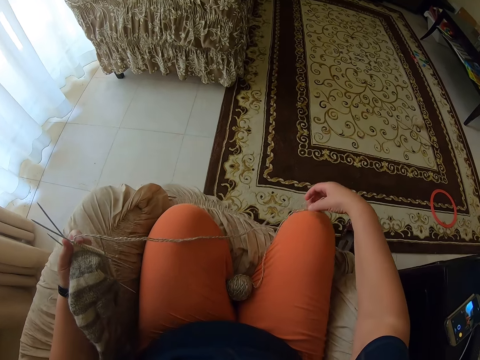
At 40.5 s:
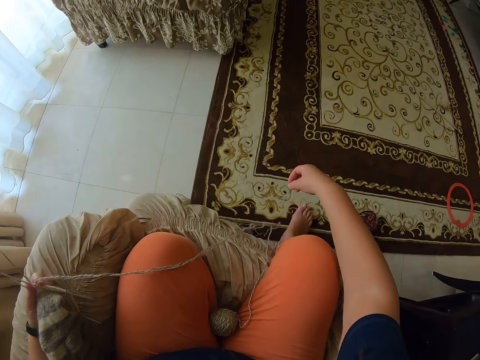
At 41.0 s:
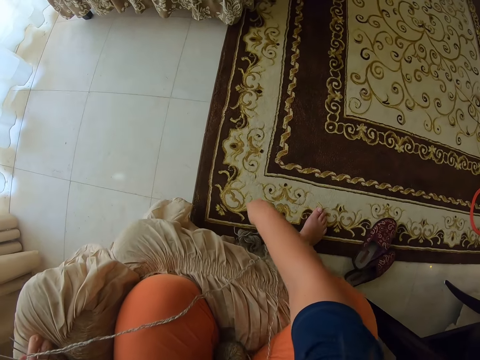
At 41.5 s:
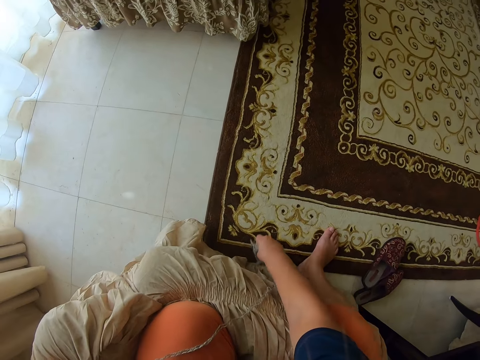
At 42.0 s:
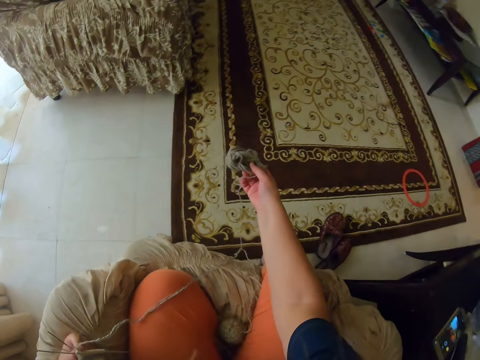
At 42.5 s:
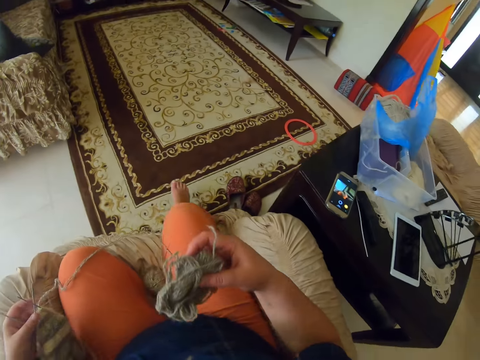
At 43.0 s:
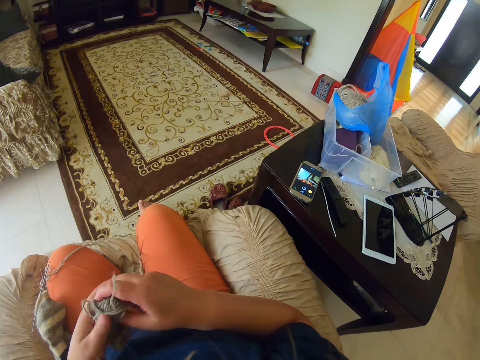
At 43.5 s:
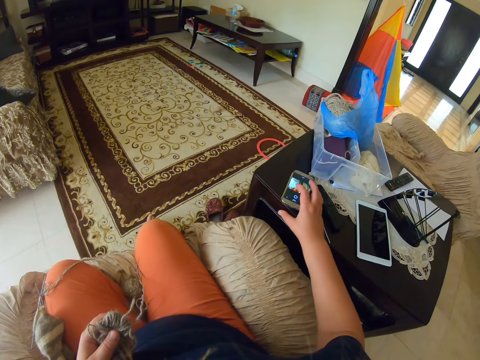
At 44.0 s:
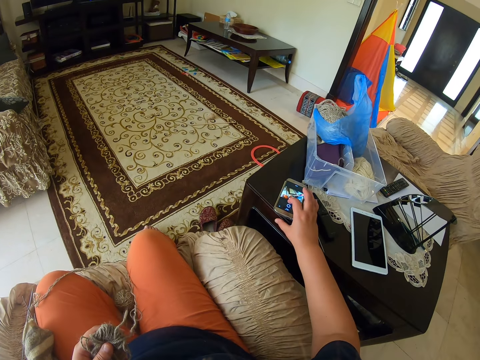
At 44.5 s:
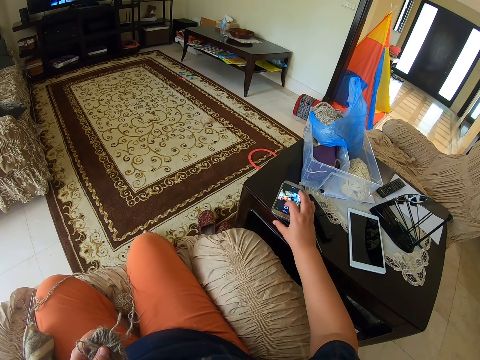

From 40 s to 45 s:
The camera wearer picks up a yarn thread. She exchanges the yarn thread on her hands. She touches the phone. She uses the phone.
